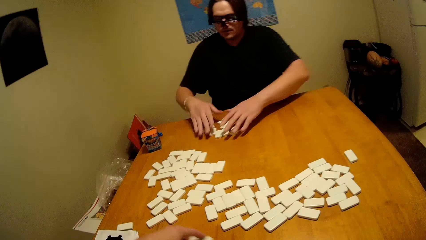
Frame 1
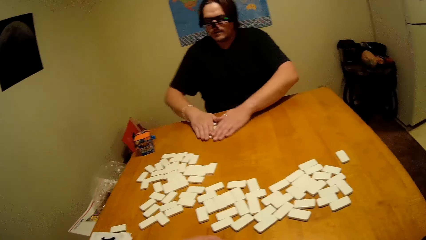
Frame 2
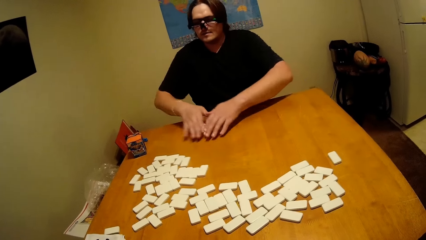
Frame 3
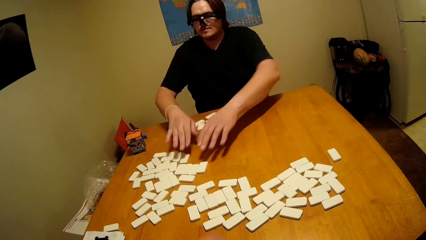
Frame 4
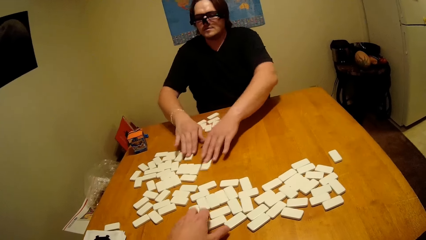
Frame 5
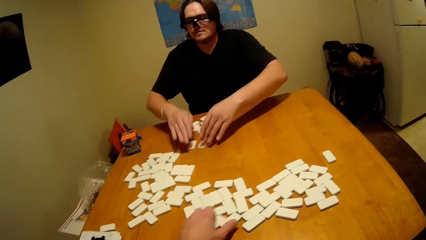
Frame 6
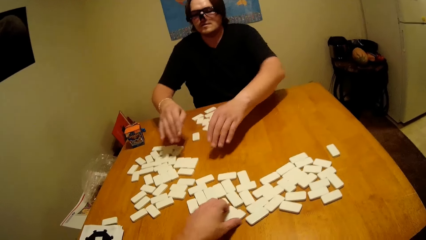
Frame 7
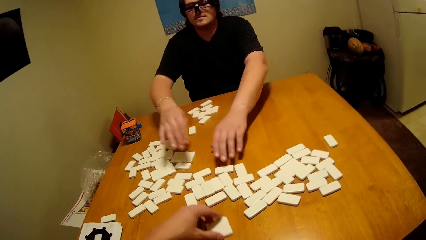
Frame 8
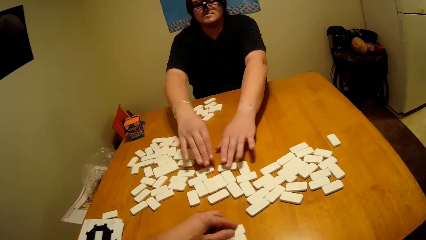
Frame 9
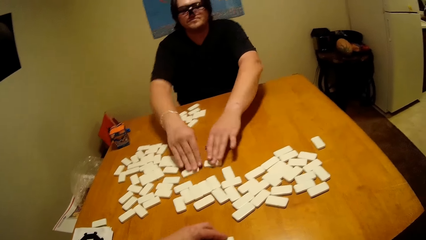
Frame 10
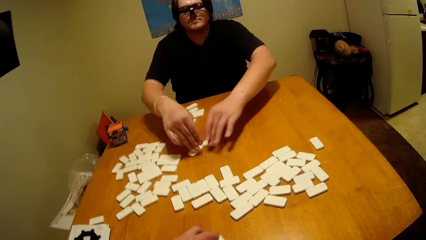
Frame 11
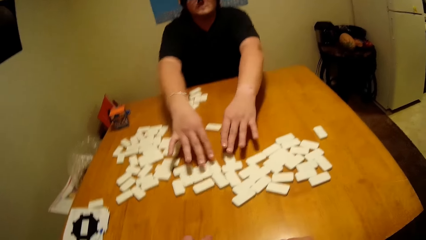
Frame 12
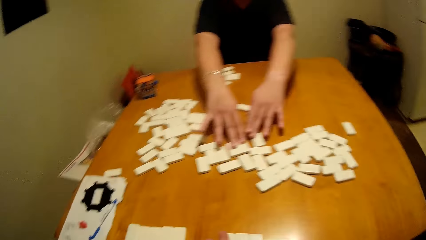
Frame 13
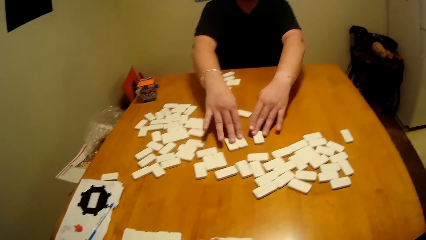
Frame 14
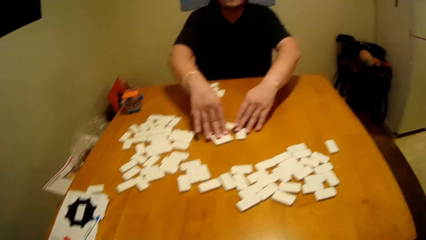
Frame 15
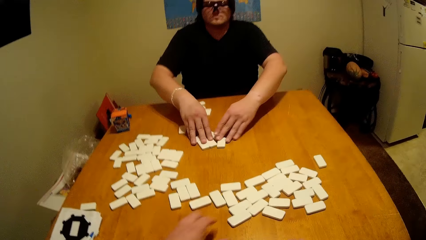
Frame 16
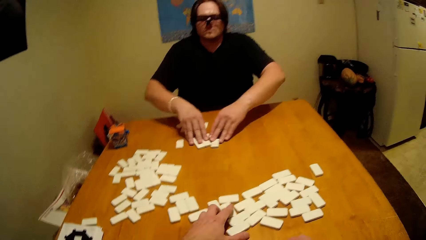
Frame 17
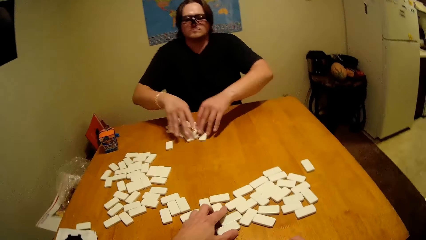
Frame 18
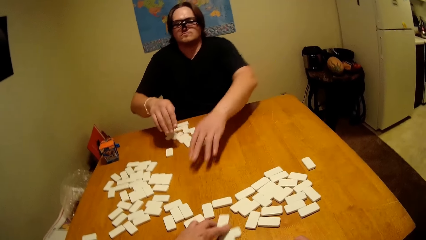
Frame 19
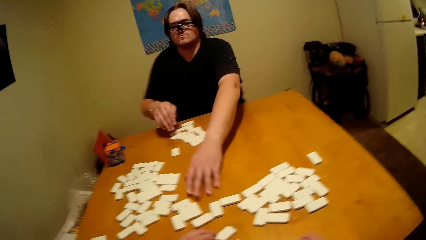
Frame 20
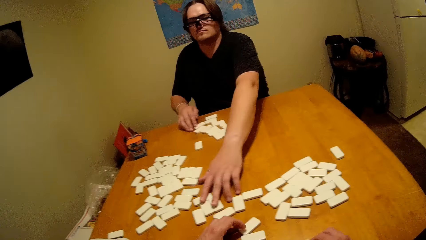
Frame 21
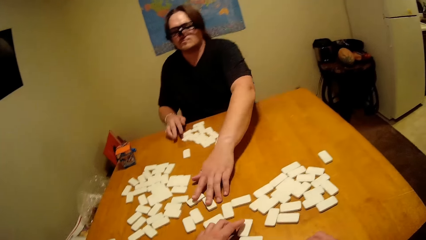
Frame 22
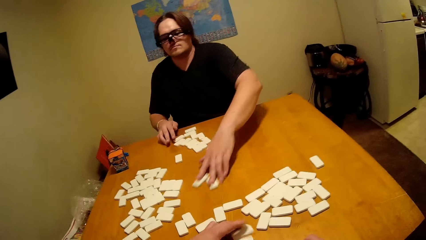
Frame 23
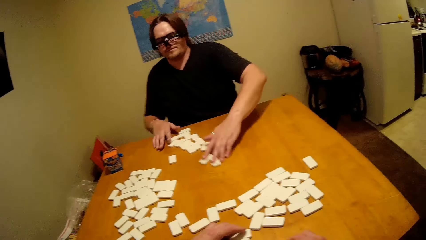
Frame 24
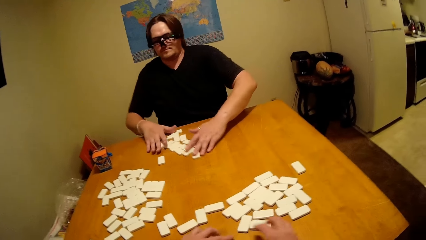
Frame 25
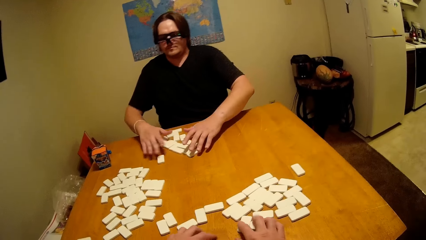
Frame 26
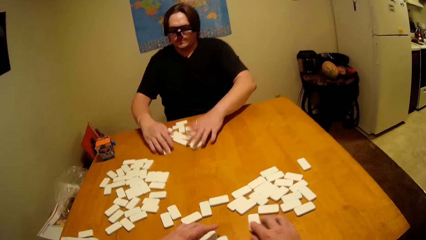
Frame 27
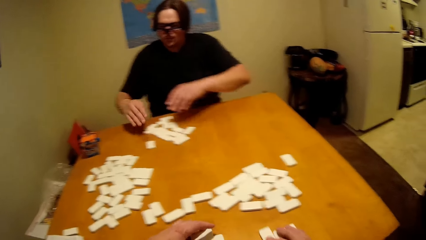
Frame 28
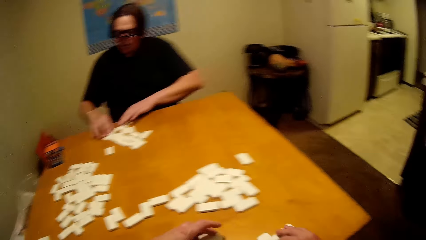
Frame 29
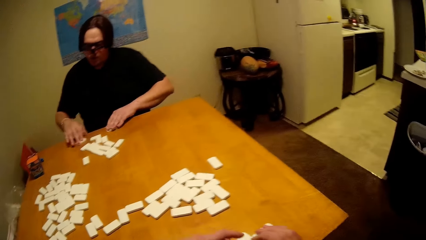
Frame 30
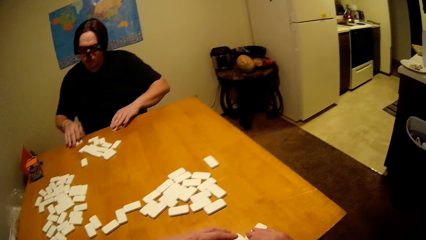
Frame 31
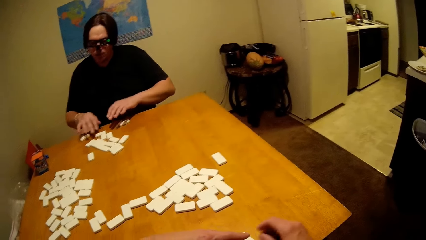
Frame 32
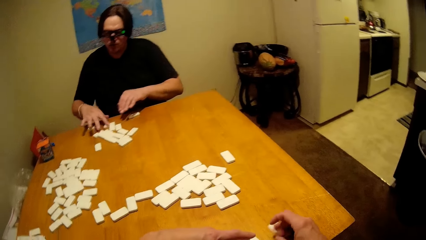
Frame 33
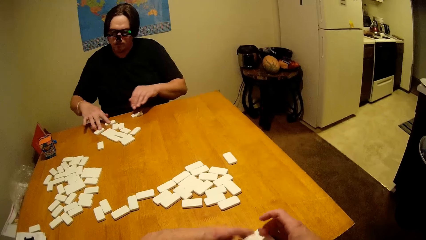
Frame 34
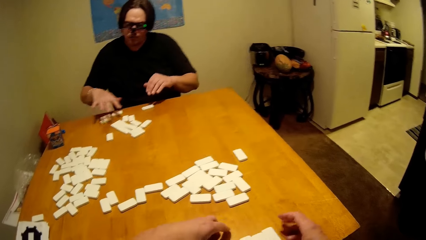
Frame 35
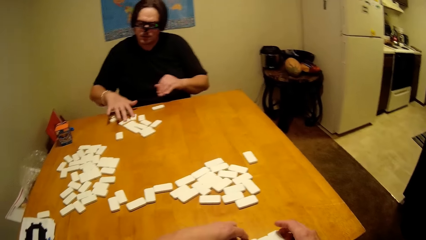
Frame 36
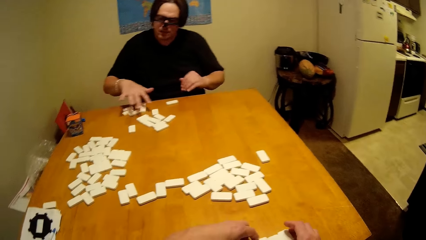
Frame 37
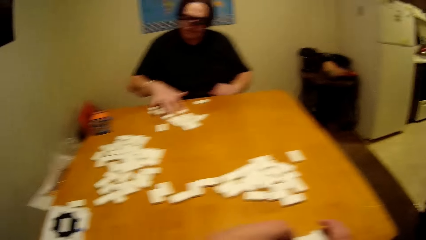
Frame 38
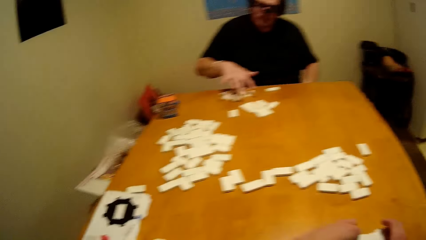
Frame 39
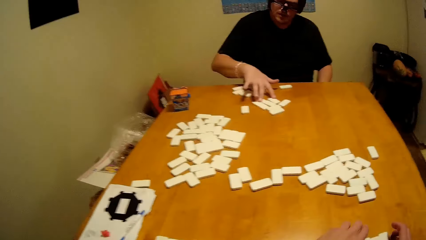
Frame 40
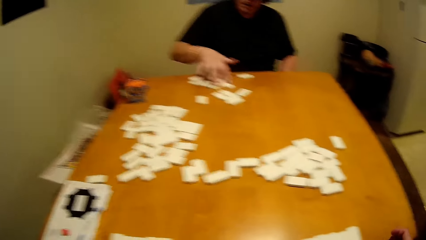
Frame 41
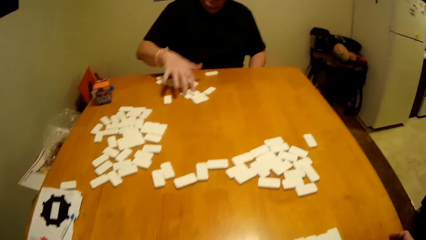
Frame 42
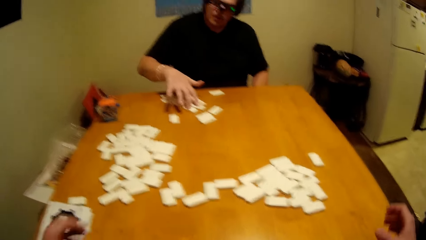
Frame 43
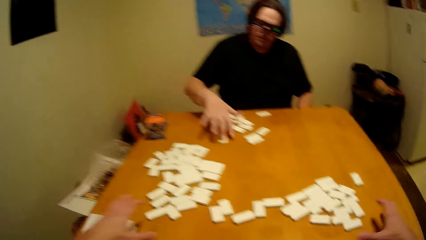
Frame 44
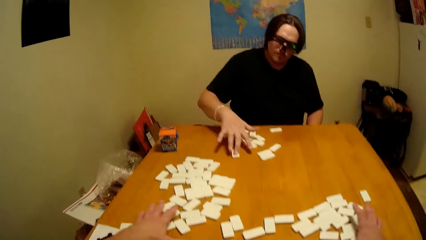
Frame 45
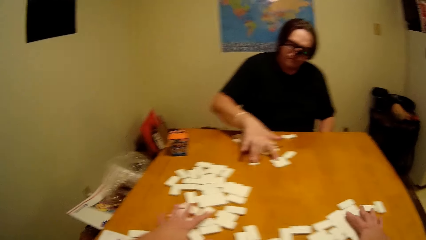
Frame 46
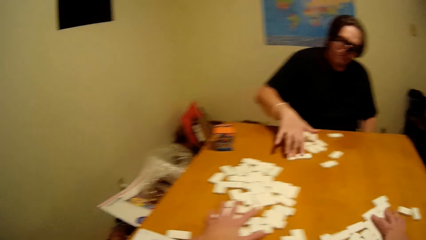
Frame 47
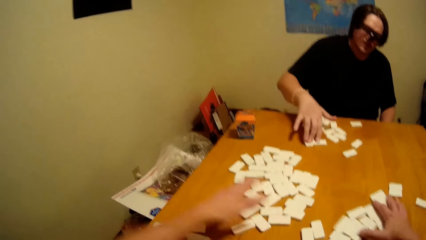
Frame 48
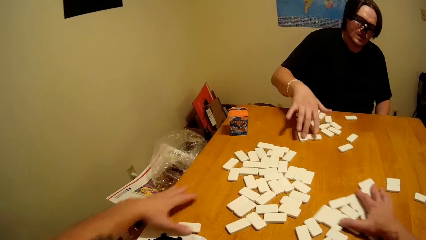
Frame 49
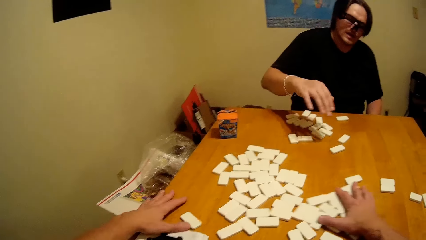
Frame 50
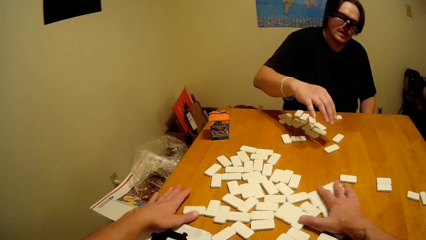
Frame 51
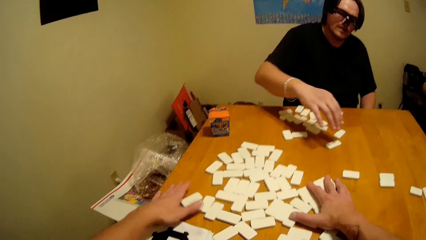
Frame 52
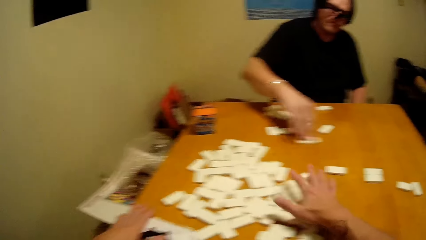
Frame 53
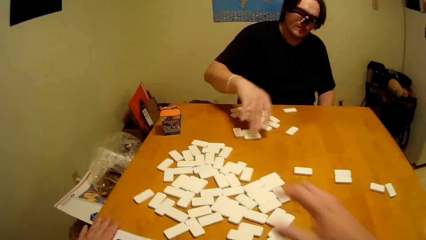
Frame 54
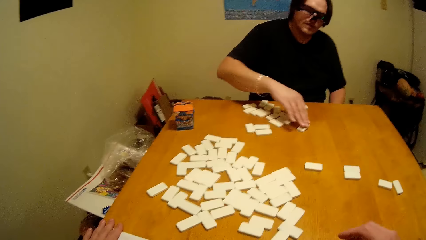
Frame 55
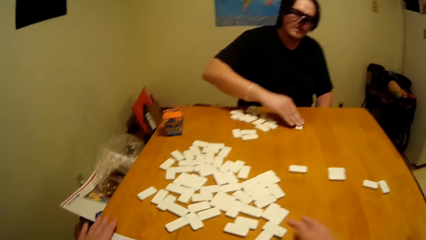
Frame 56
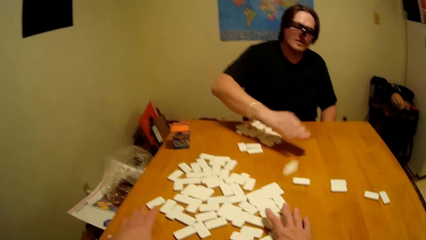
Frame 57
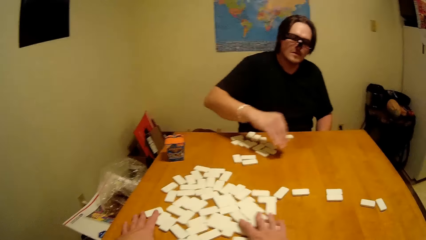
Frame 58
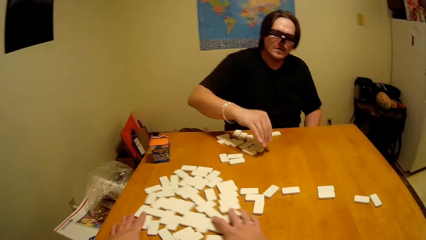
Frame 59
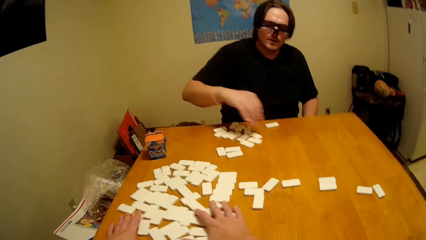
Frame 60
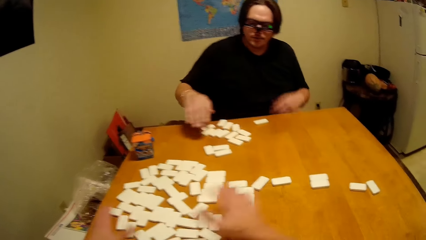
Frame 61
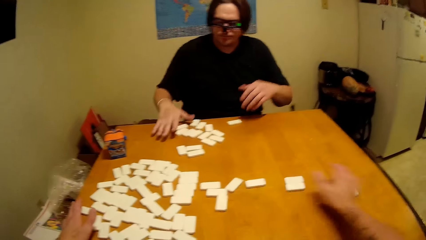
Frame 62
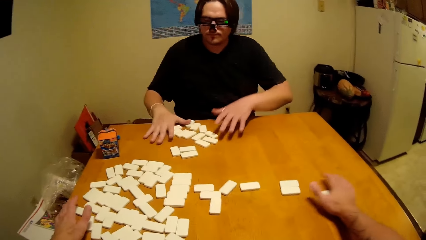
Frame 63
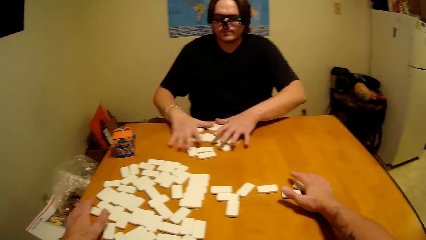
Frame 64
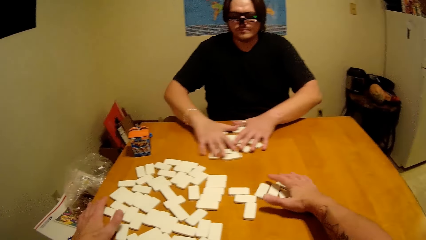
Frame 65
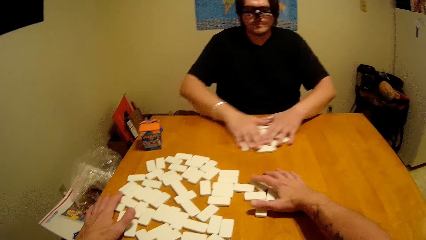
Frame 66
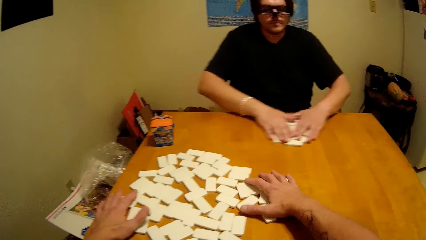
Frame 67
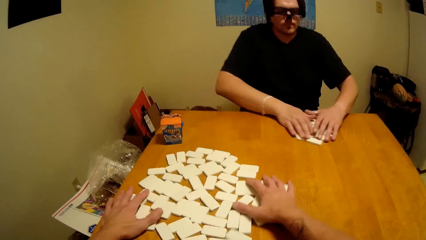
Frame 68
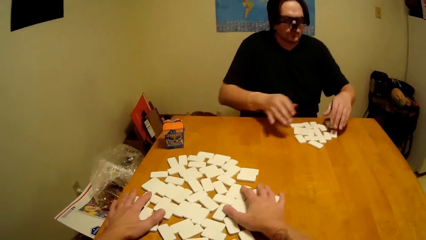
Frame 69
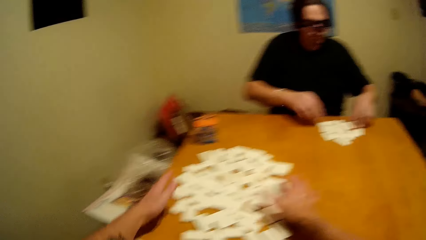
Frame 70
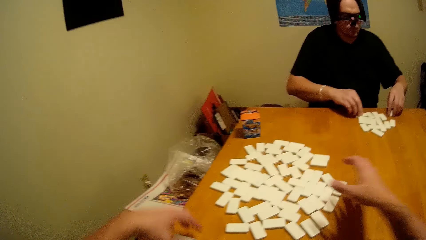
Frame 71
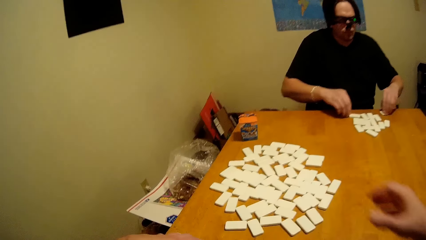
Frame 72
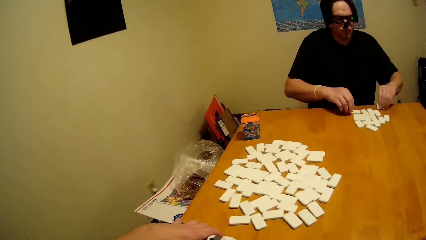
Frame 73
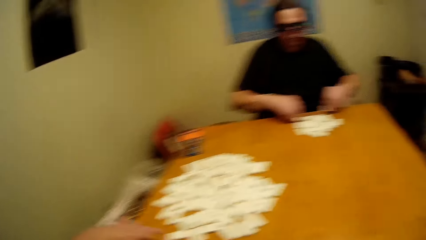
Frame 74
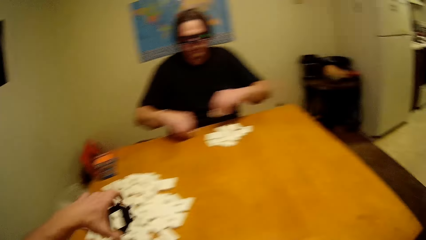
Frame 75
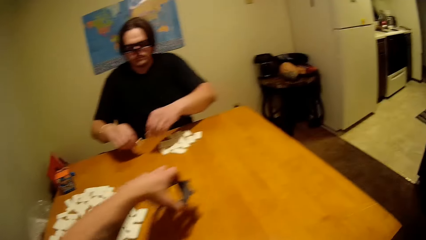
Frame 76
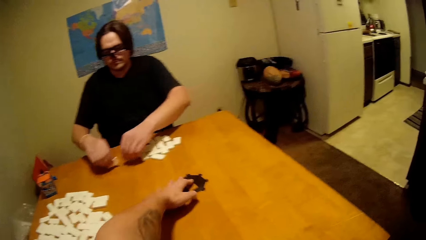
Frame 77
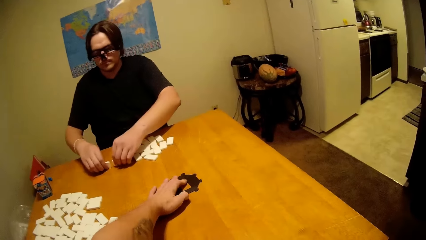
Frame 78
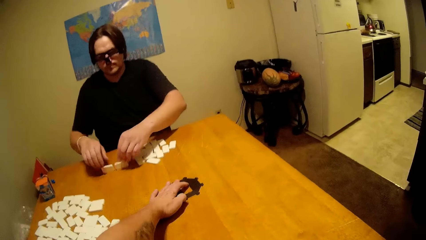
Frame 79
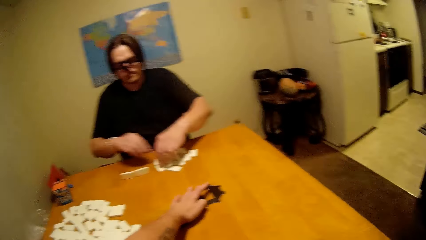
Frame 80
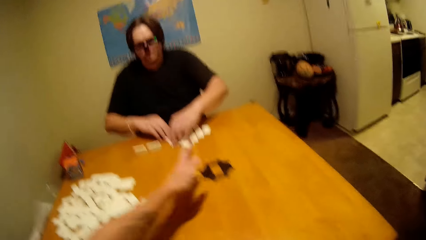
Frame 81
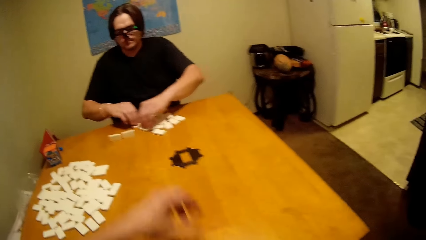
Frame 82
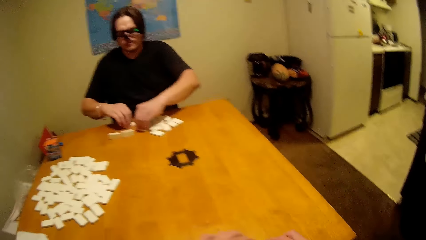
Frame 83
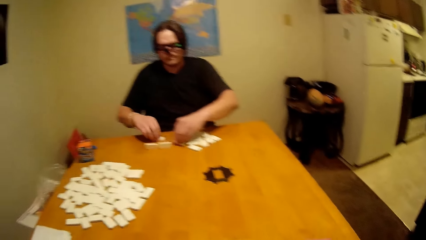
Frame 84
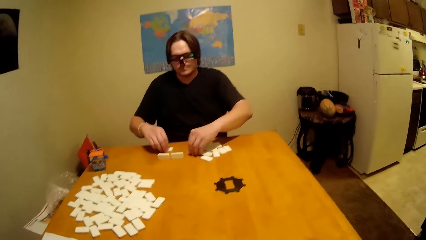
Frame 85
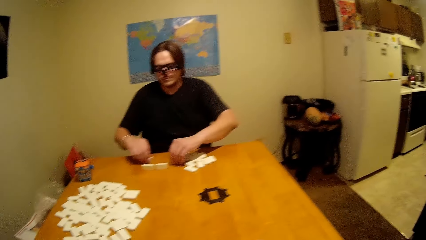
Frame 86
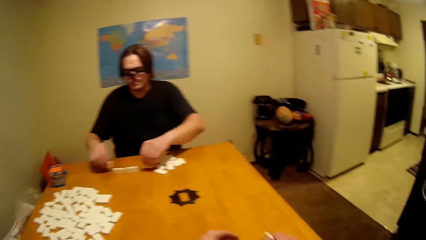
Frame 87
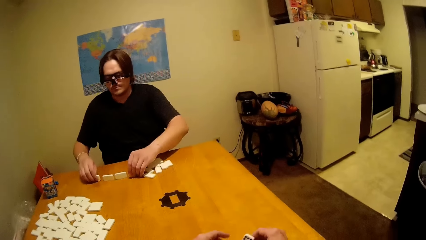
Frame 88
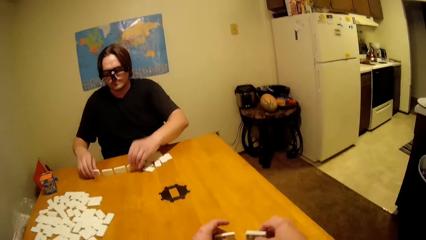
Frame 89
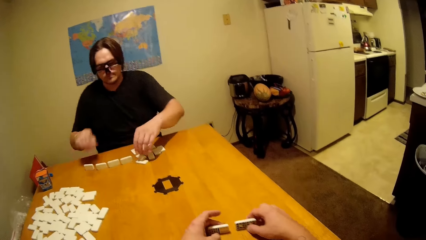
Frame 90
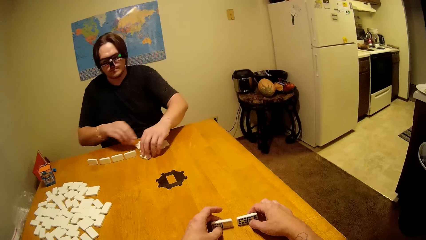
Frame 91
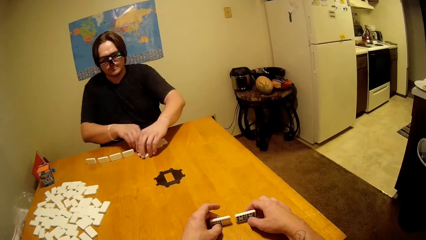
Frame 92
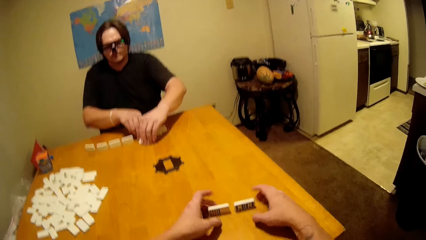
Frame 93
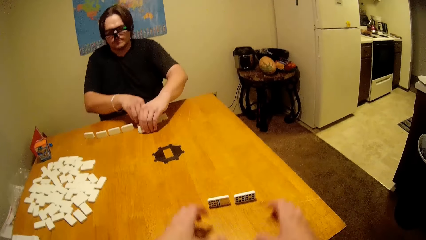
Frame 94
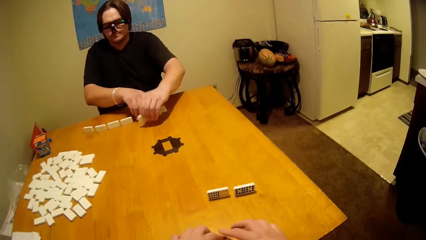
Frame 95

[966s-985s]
A man counts the domino pieces. The camera wearer arranges the domino piece. They put the domino piece down. The man arranges the domino piece.
